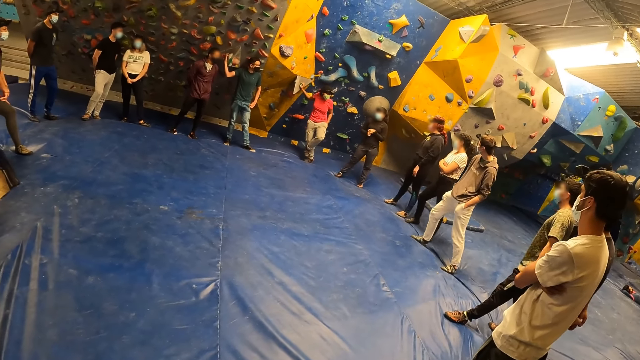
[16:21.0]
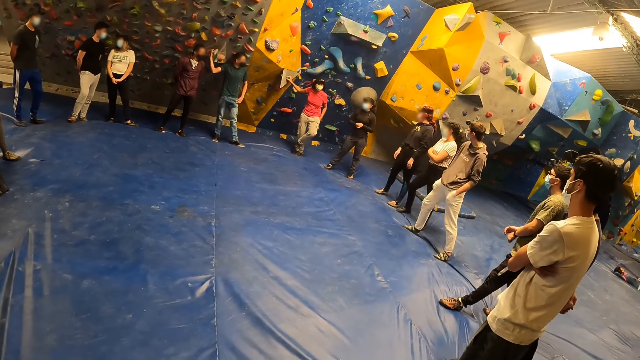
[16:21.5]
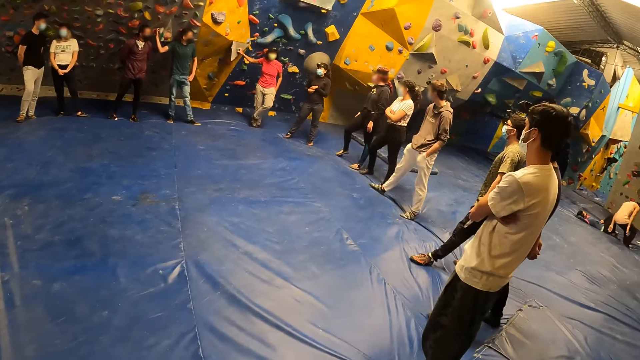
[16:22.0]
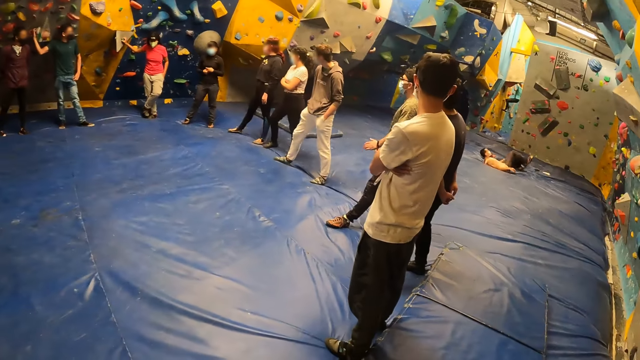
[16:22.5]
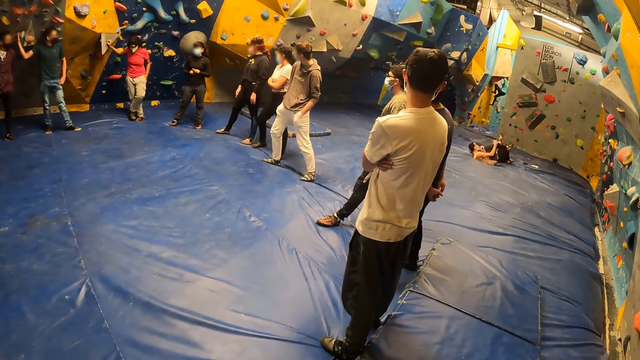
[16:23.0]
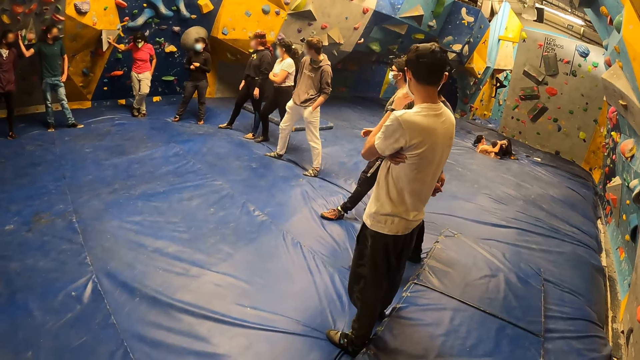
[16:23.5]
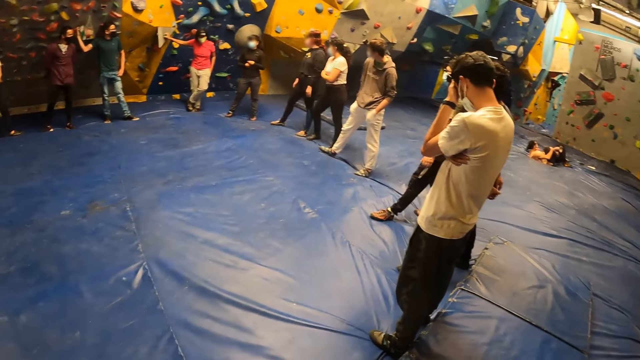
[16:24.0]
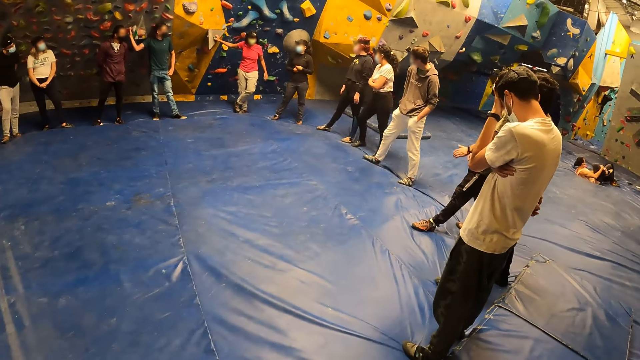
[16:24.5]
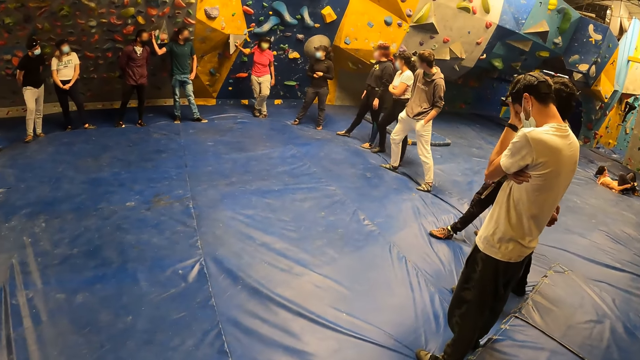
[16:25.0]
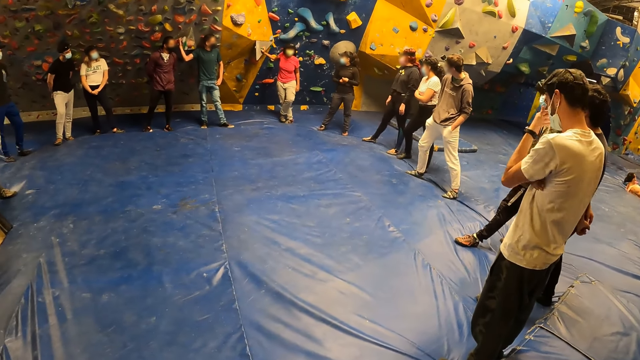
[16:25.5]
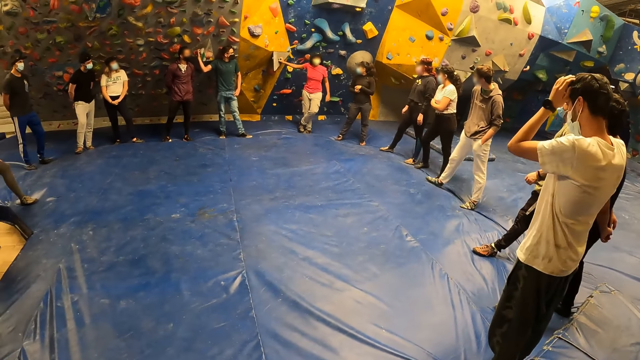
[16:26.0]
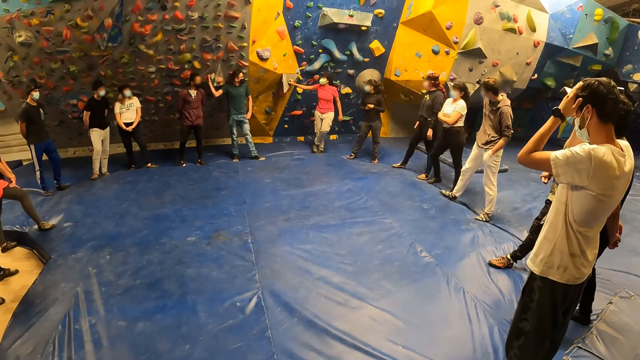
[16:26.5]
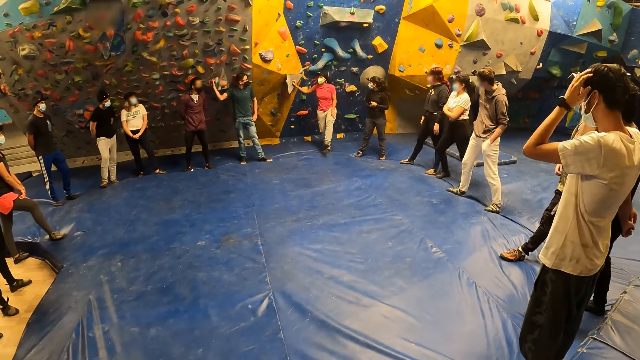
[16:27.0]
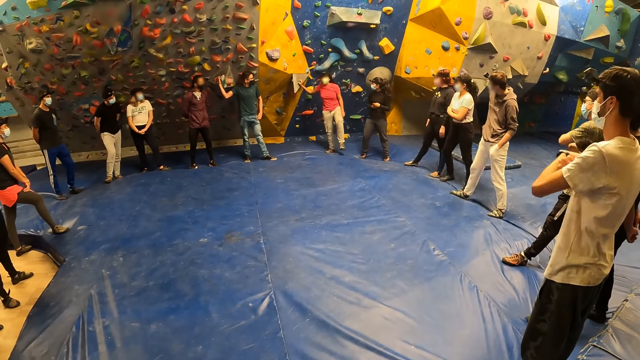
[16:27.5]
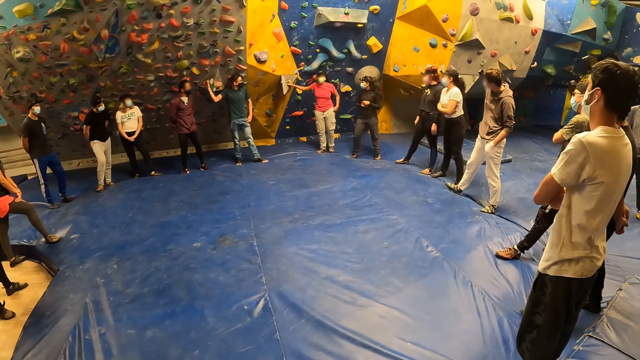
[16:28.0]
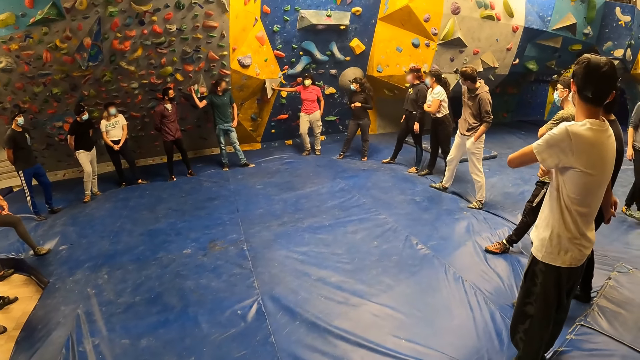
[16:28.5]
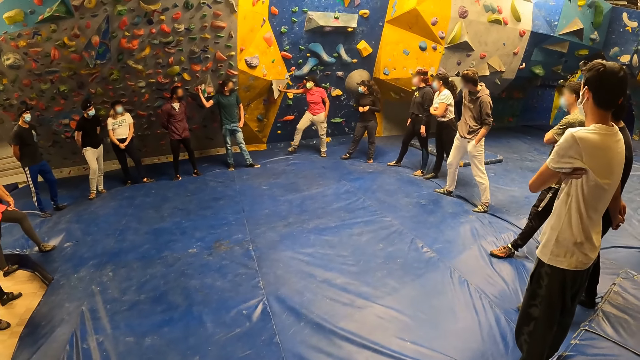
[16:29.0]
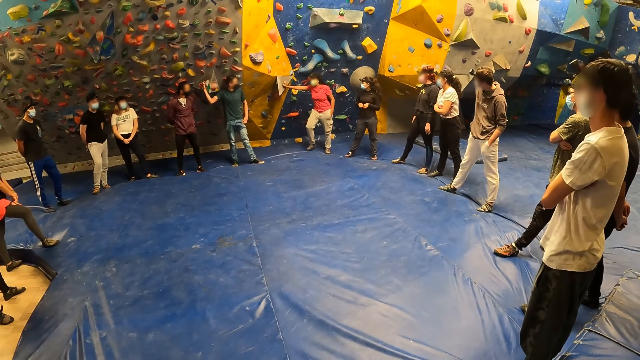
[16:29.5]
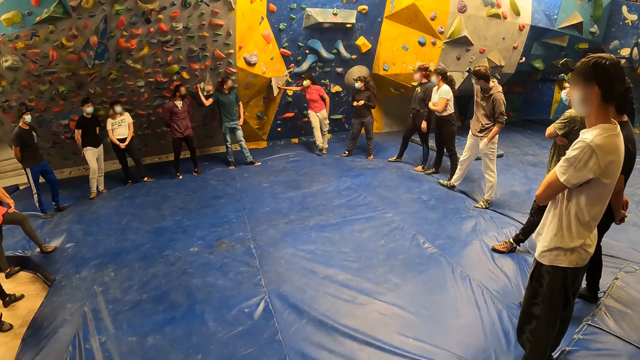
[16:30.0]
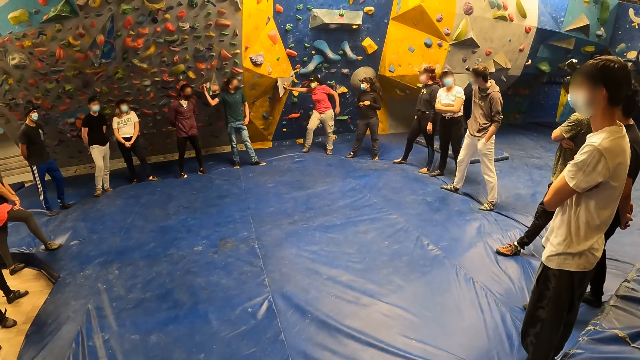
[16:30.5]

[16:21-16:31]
A man lands on the mat. Another man adjusts a camera on his head. A third man claps. A lady stretches her legs on the floor. The second man drops his hand from the camera. Another lady stretches on the floor.

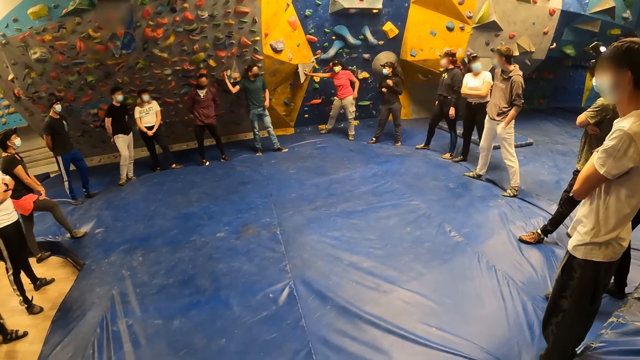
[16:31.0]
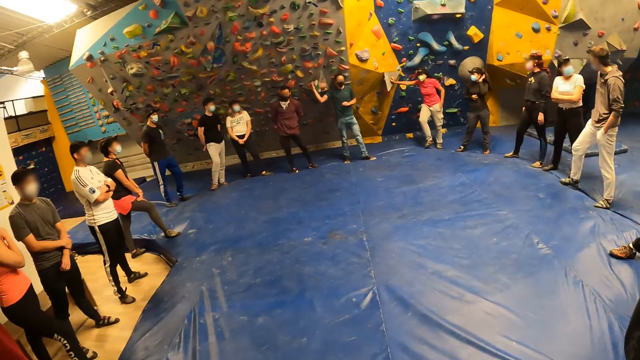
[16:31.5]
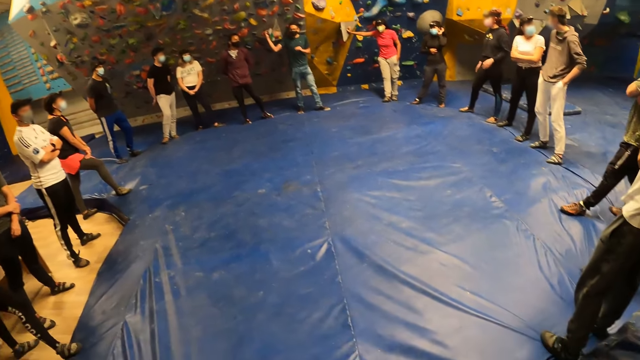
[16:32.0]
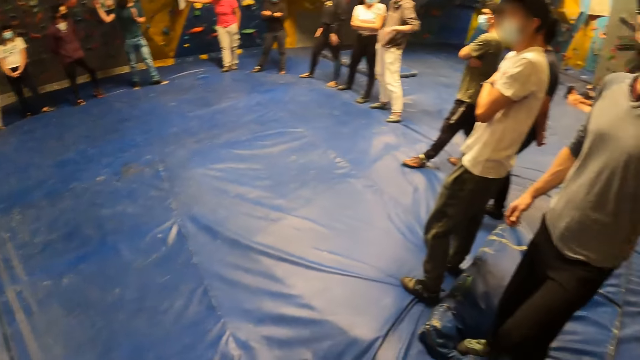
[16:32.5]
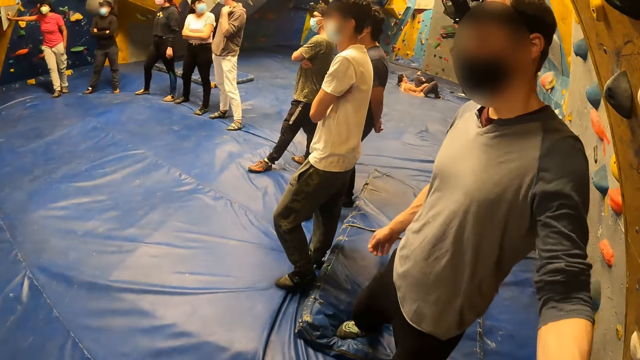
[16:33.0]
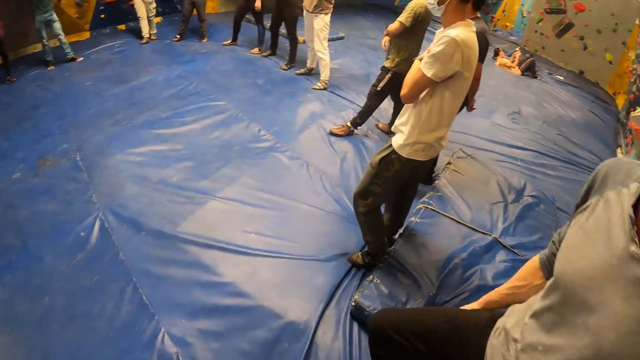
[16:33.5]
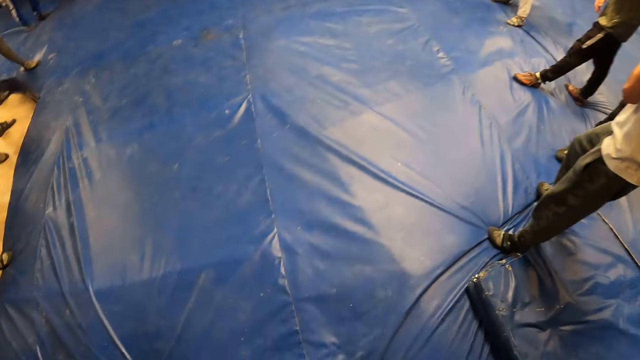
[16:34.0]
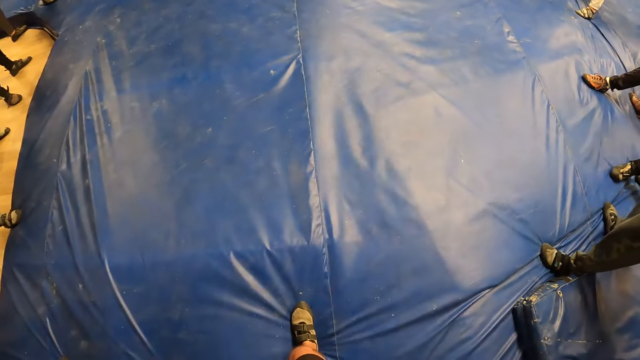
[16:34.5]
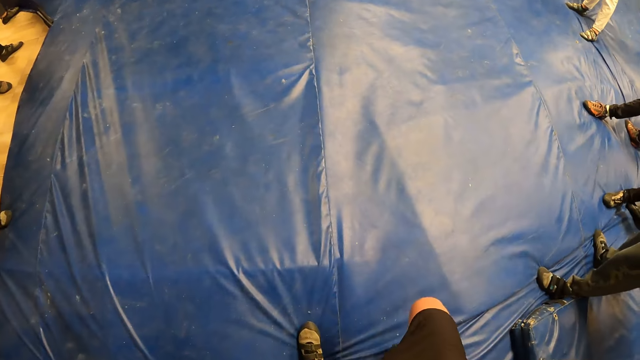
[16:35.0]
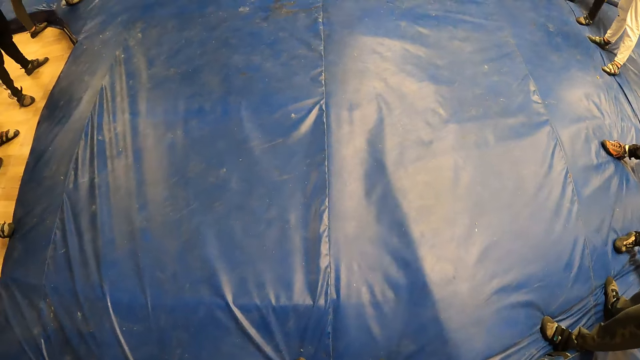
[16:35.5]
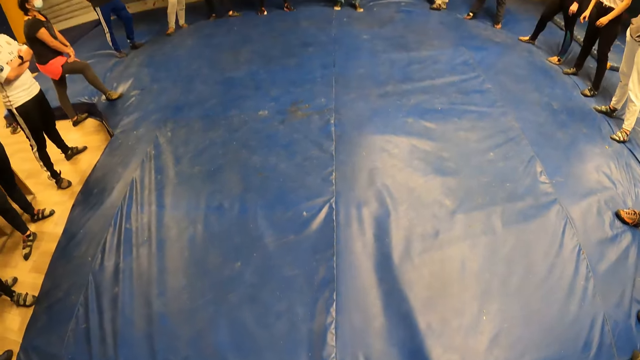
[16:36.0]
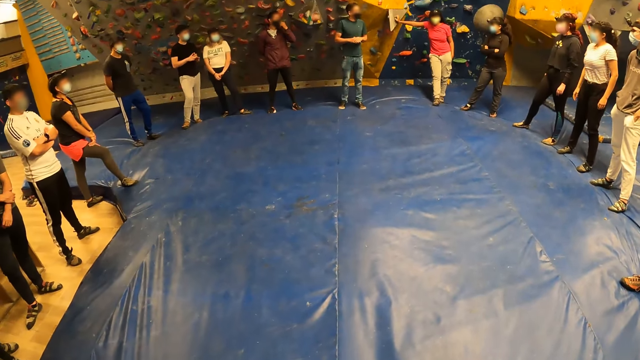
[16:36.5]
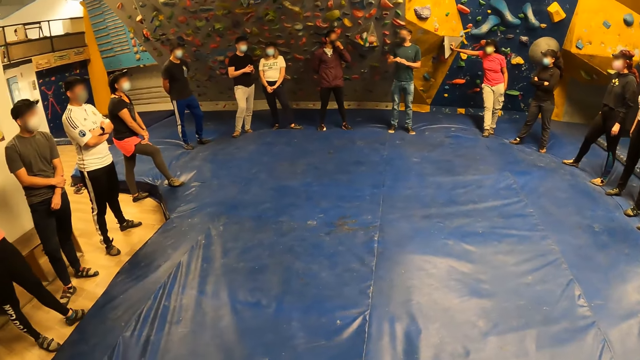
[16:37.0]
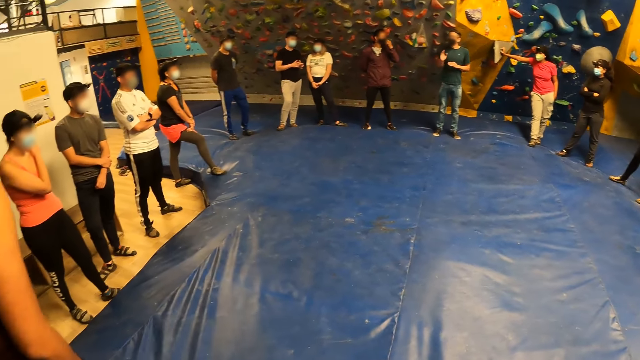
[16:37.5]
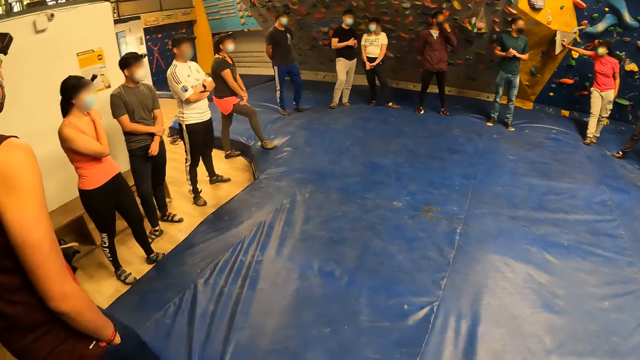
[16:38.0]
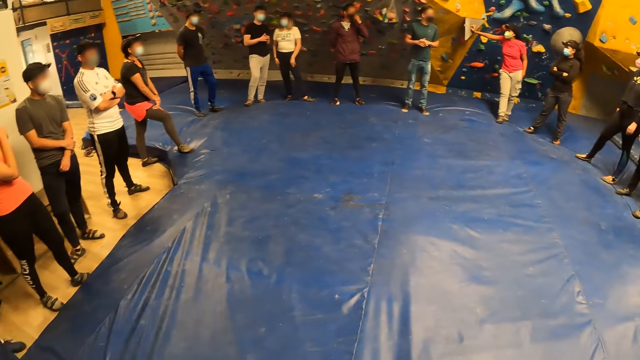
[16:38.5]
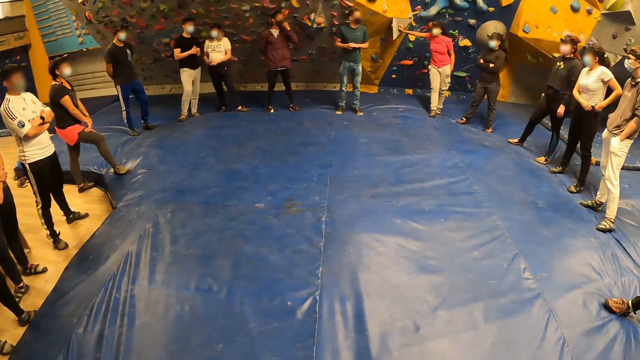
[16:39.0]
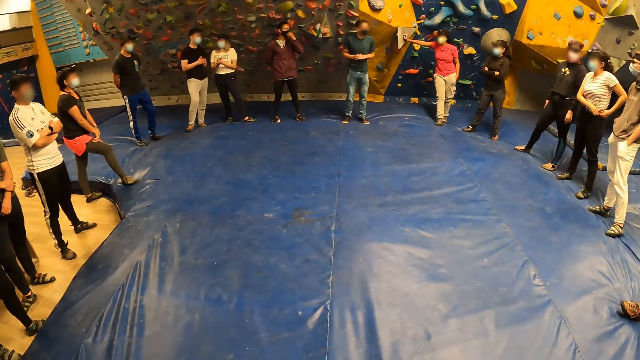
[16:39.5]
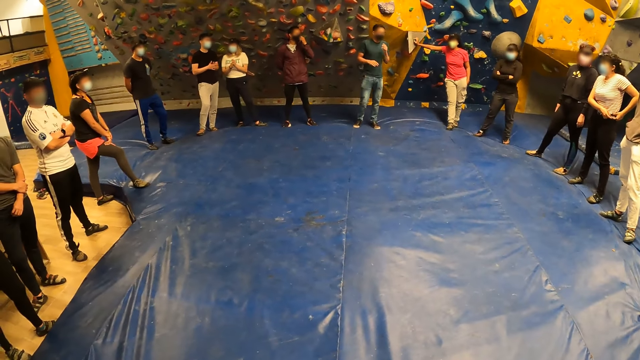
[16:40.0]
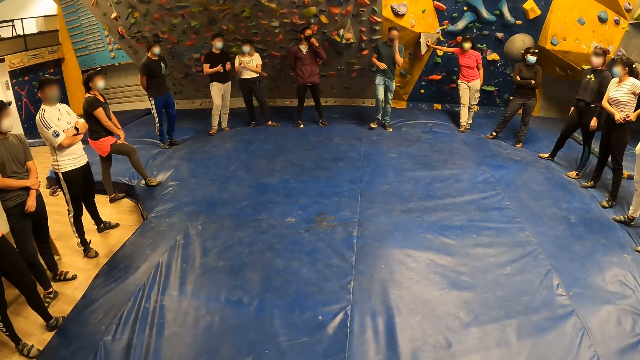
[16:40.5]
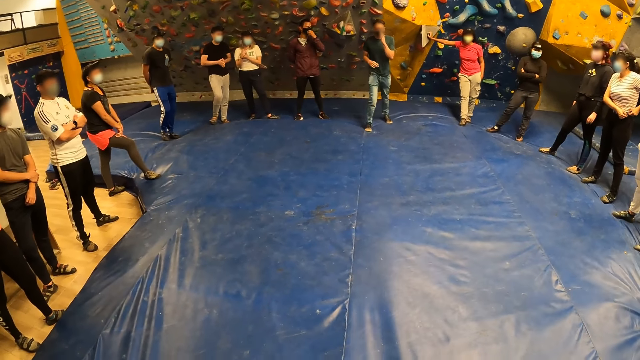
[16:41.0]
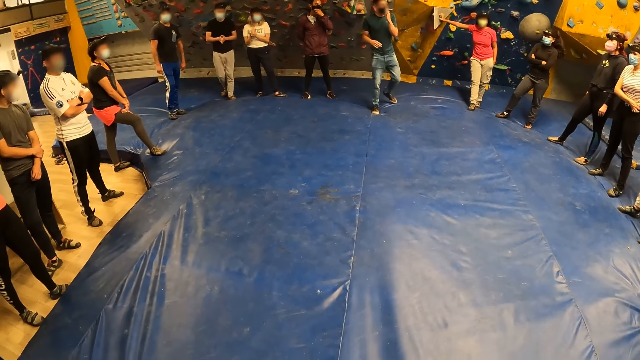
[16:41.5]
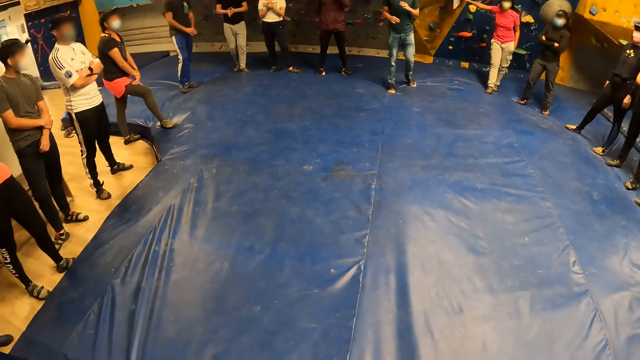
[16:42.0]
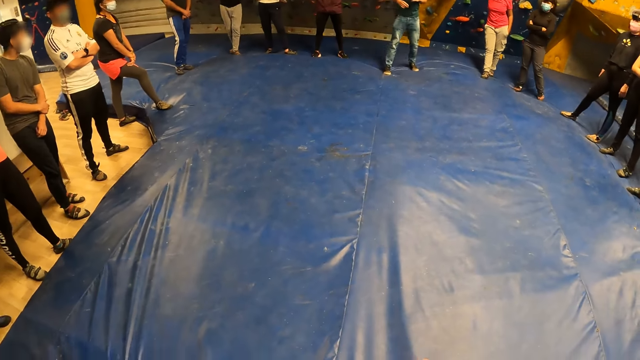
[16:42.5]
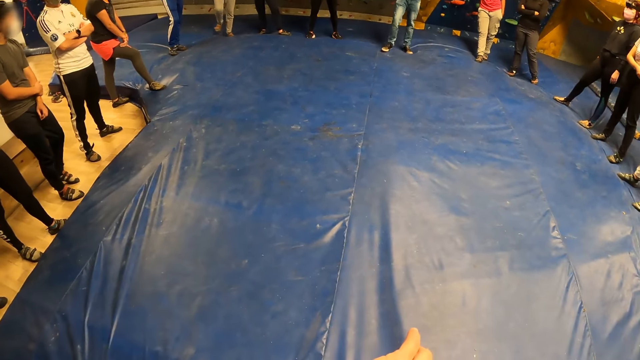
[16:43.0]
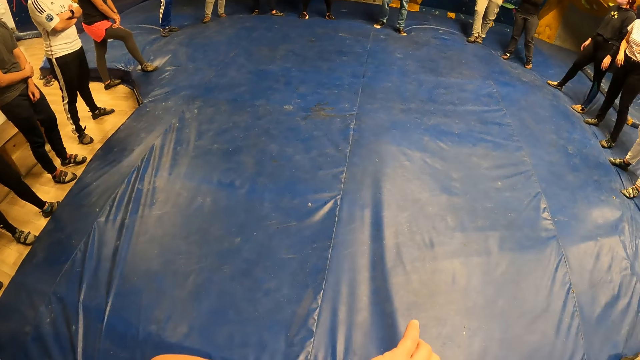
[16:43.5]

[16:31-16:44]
A man walks towards the camera wearer. The man touches the camera wearer with his left hand and hugs the camera wearer. The camera wearer steps forward on the floor. Another man gestures and converses on the floor. A lady knots the side of her top. The other man steps forward on the floor and steps backwards.
